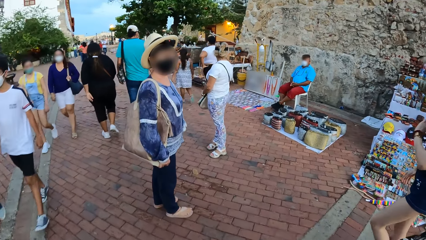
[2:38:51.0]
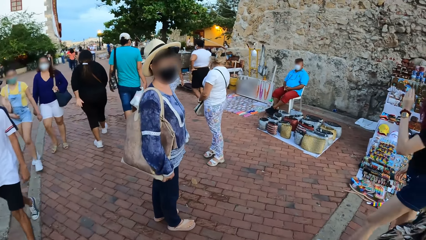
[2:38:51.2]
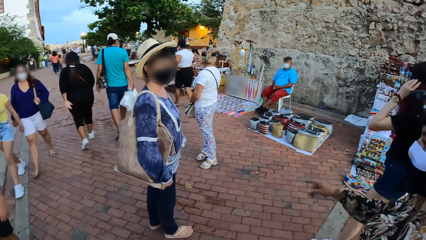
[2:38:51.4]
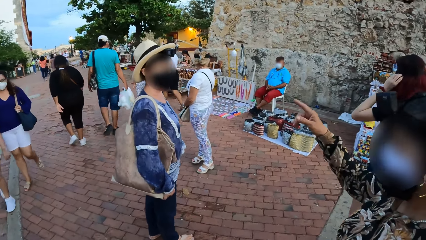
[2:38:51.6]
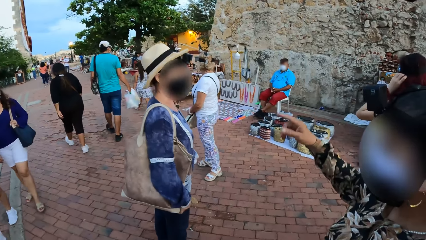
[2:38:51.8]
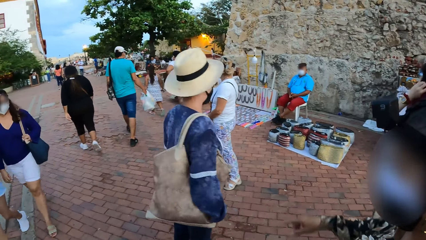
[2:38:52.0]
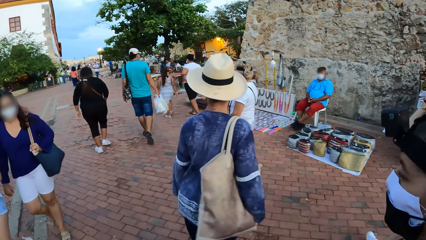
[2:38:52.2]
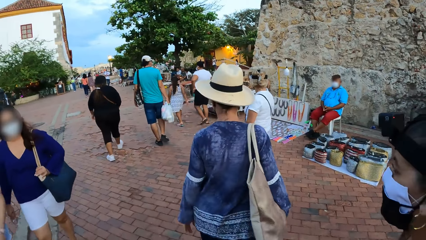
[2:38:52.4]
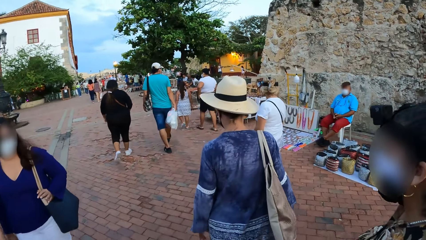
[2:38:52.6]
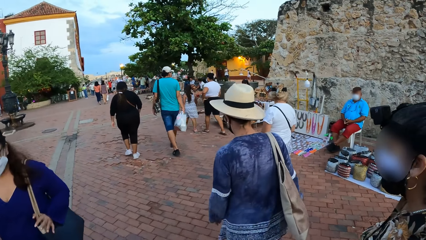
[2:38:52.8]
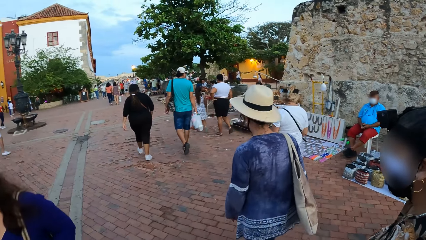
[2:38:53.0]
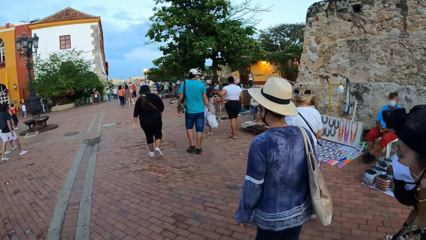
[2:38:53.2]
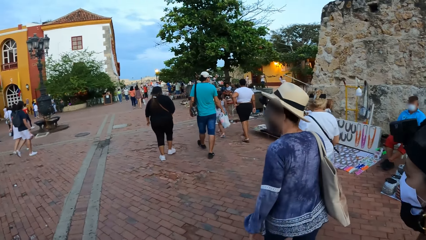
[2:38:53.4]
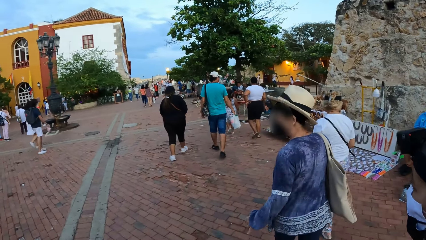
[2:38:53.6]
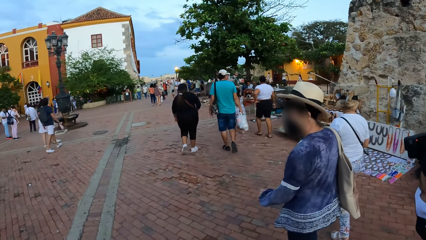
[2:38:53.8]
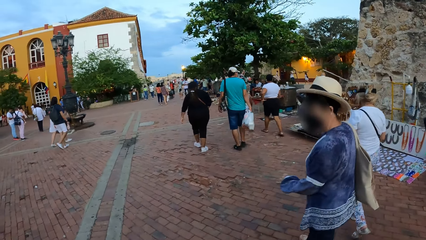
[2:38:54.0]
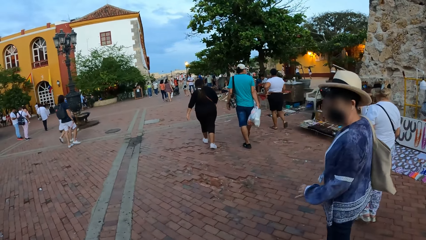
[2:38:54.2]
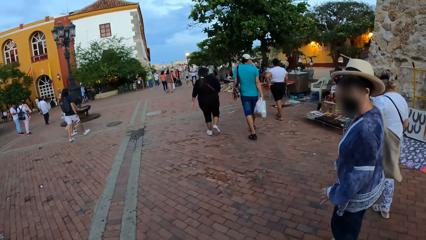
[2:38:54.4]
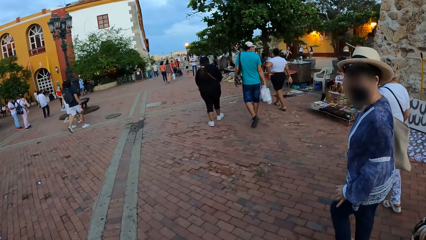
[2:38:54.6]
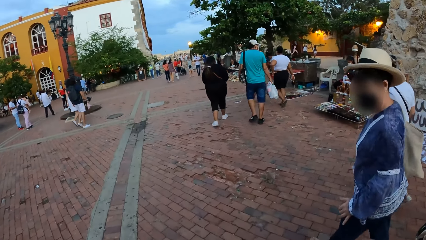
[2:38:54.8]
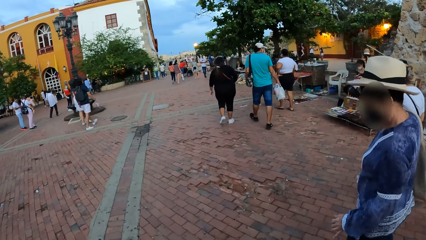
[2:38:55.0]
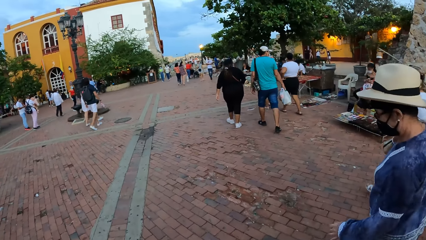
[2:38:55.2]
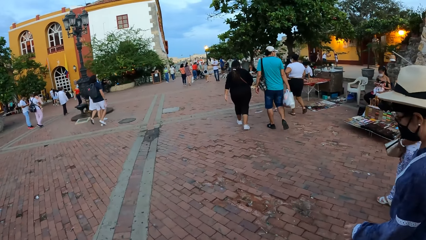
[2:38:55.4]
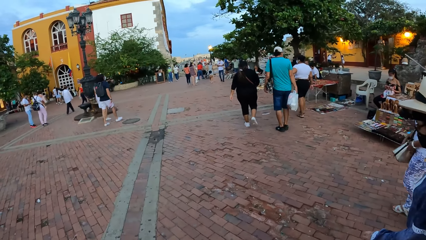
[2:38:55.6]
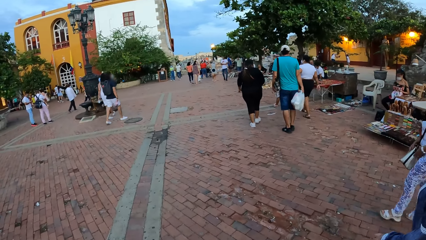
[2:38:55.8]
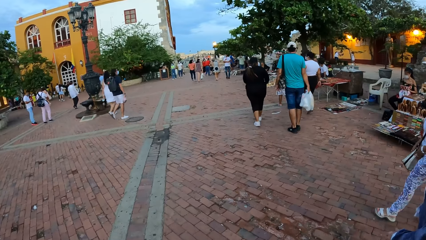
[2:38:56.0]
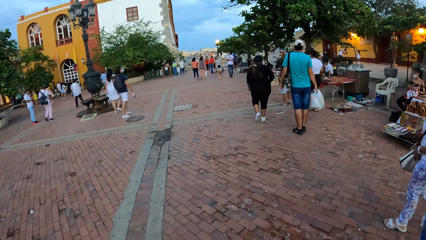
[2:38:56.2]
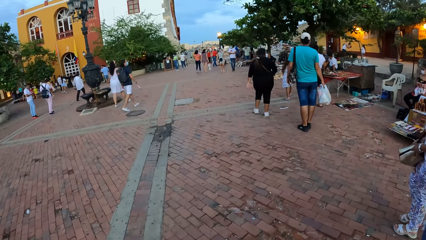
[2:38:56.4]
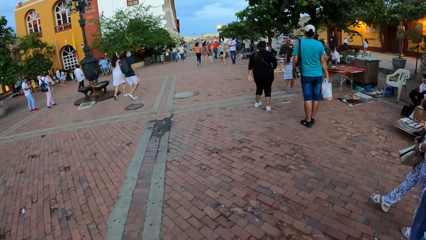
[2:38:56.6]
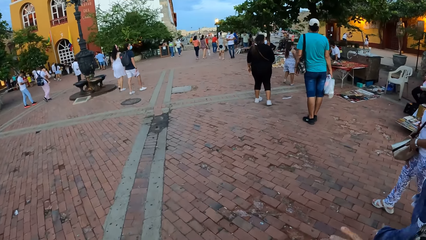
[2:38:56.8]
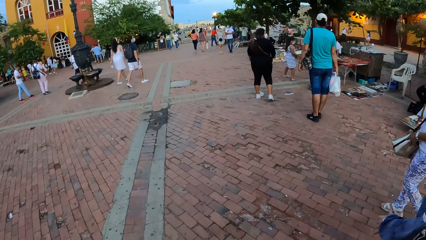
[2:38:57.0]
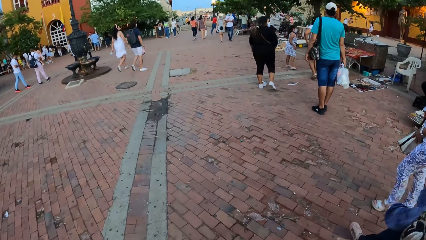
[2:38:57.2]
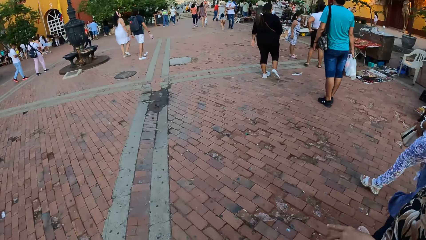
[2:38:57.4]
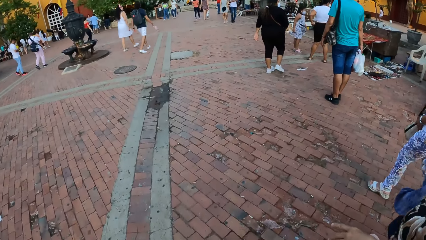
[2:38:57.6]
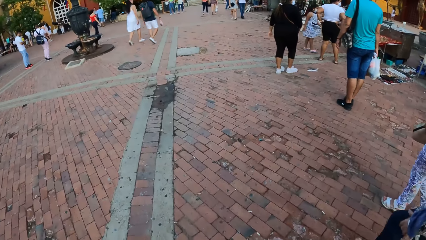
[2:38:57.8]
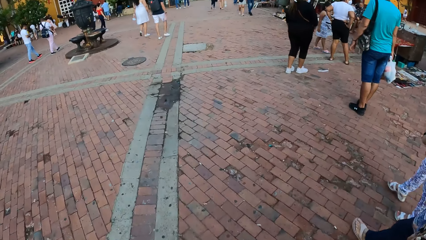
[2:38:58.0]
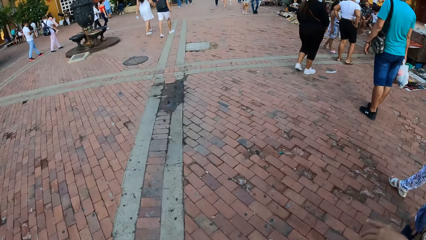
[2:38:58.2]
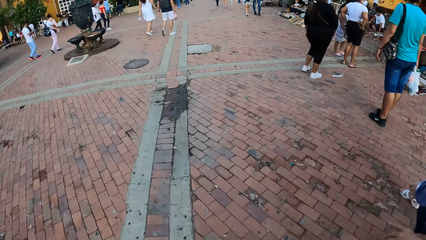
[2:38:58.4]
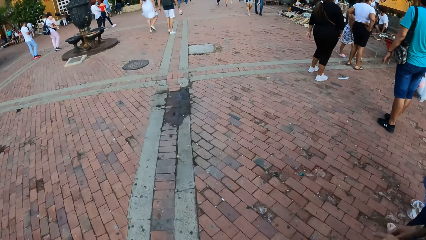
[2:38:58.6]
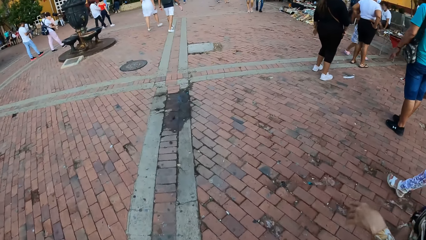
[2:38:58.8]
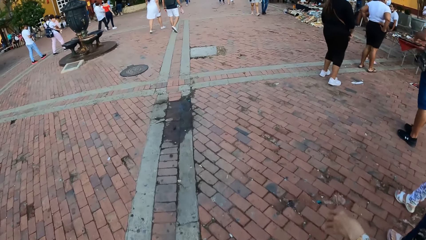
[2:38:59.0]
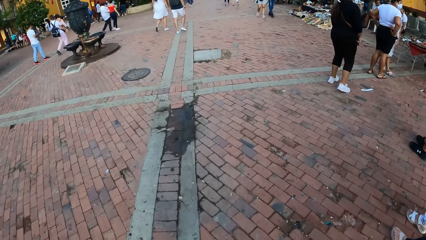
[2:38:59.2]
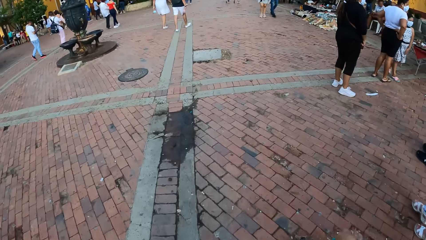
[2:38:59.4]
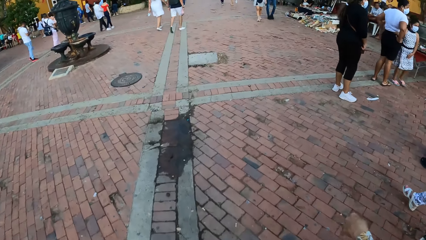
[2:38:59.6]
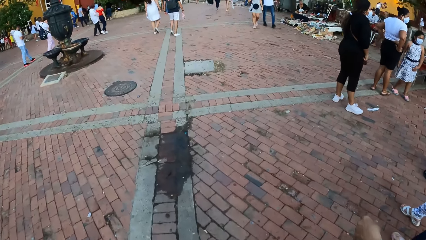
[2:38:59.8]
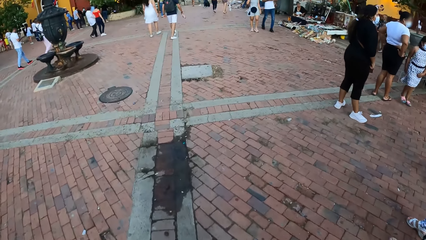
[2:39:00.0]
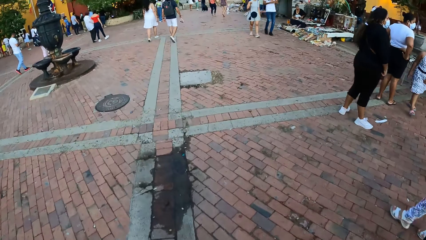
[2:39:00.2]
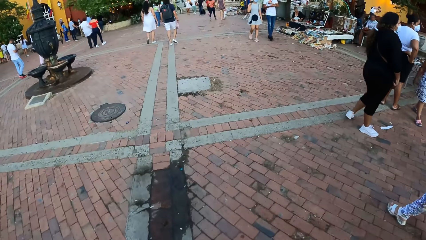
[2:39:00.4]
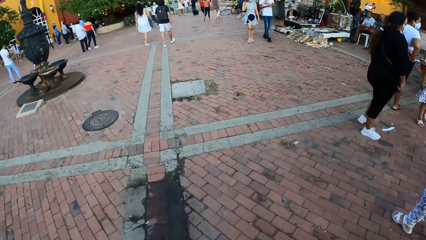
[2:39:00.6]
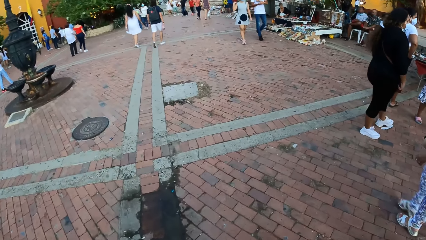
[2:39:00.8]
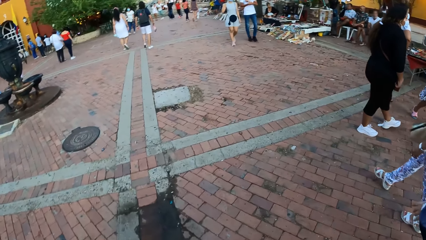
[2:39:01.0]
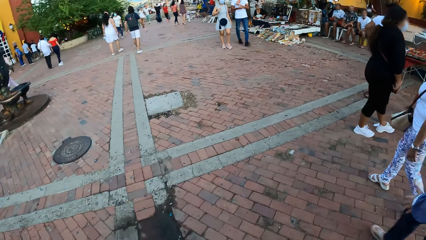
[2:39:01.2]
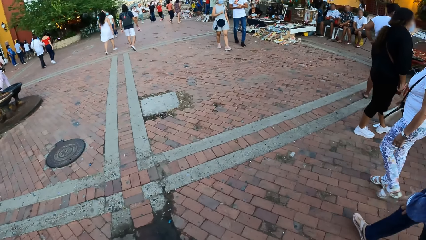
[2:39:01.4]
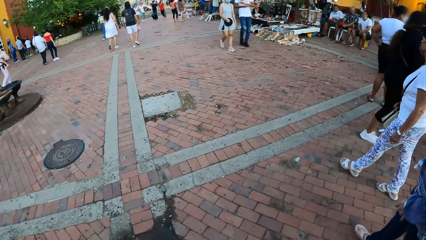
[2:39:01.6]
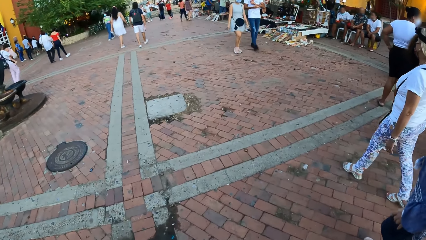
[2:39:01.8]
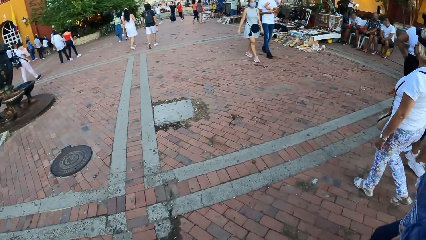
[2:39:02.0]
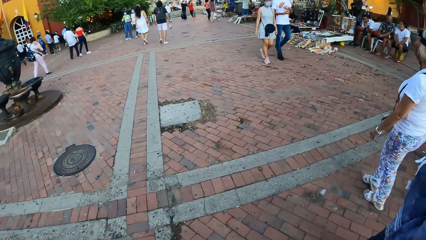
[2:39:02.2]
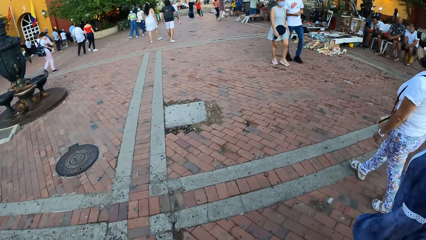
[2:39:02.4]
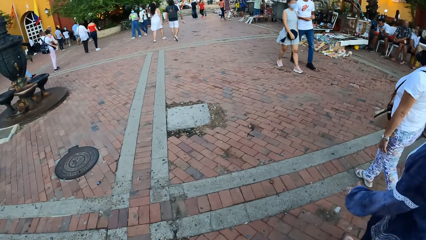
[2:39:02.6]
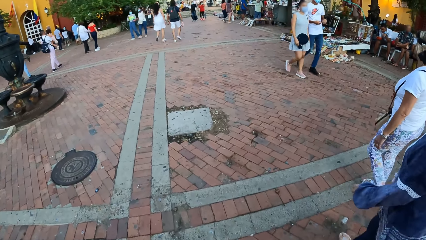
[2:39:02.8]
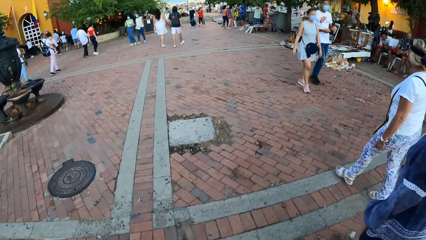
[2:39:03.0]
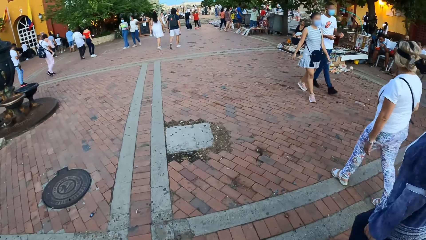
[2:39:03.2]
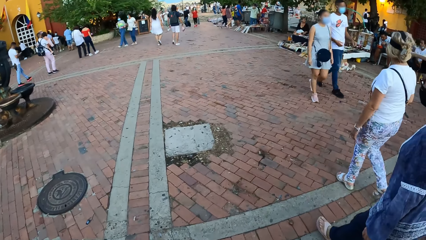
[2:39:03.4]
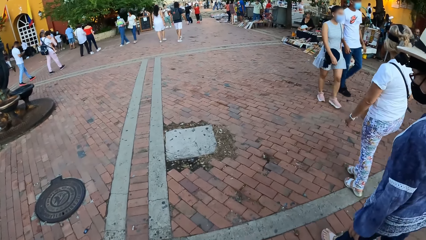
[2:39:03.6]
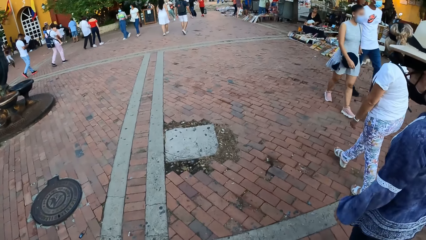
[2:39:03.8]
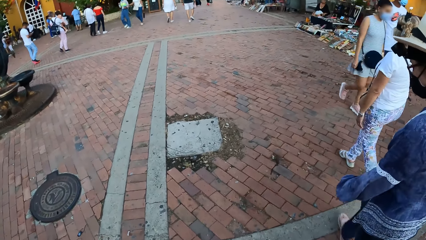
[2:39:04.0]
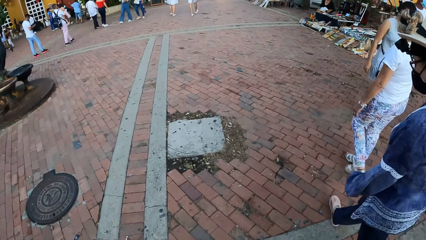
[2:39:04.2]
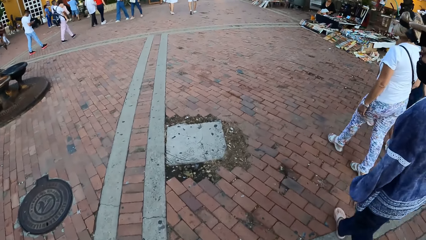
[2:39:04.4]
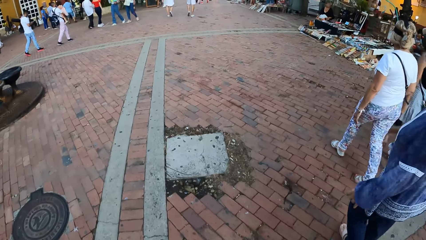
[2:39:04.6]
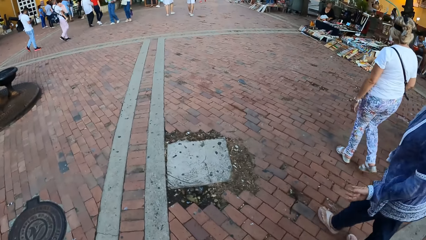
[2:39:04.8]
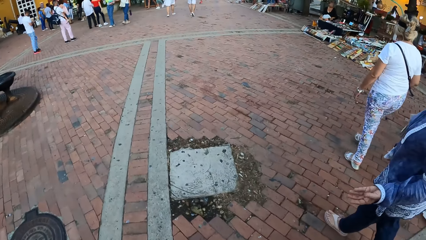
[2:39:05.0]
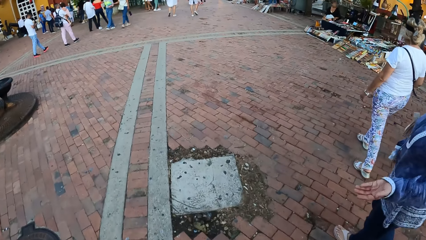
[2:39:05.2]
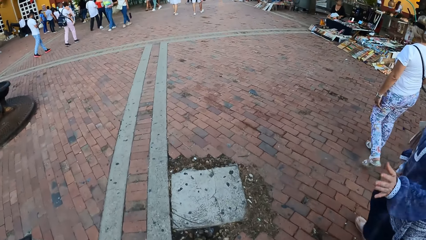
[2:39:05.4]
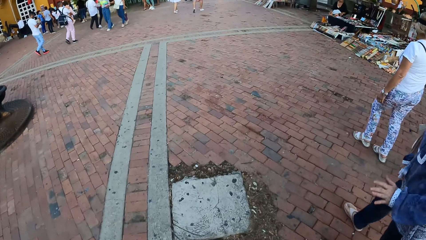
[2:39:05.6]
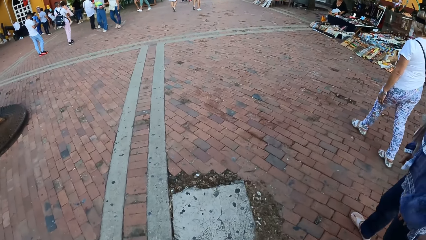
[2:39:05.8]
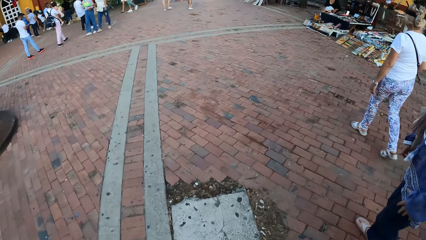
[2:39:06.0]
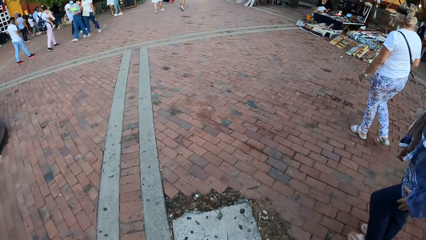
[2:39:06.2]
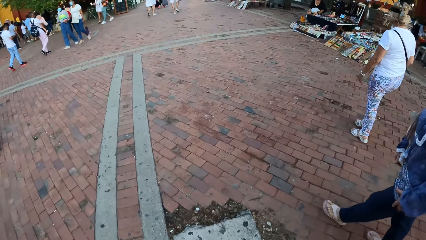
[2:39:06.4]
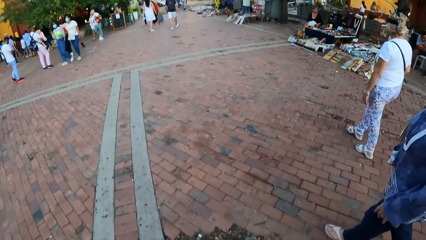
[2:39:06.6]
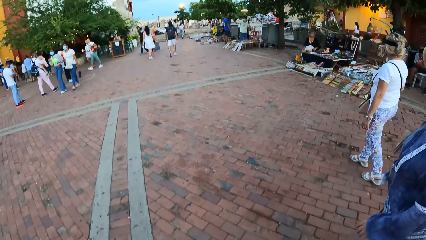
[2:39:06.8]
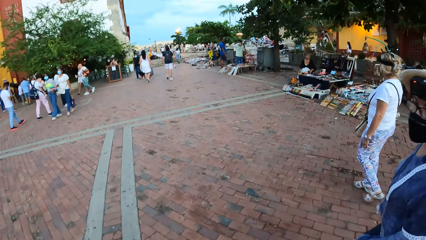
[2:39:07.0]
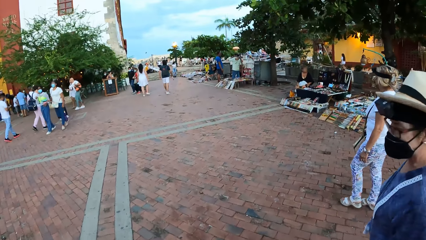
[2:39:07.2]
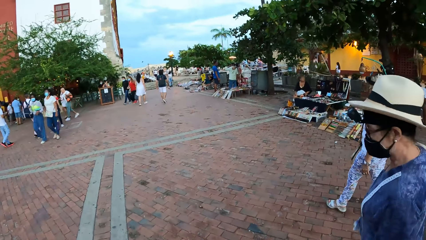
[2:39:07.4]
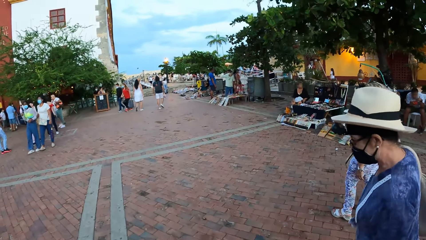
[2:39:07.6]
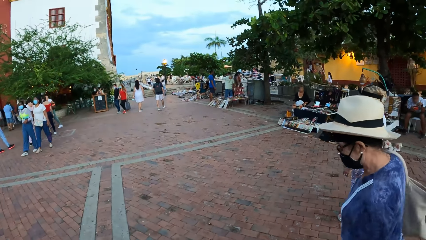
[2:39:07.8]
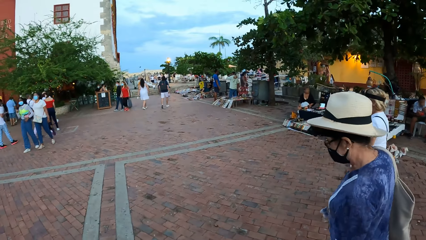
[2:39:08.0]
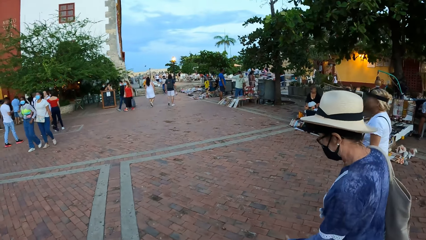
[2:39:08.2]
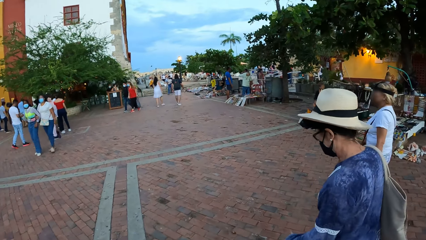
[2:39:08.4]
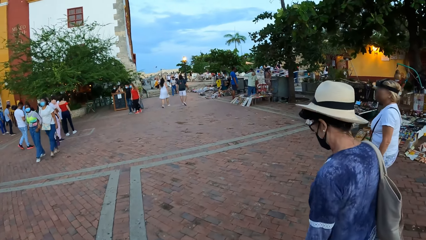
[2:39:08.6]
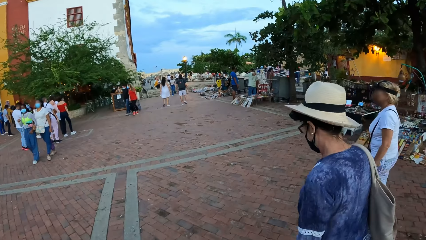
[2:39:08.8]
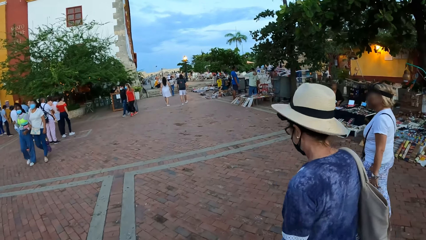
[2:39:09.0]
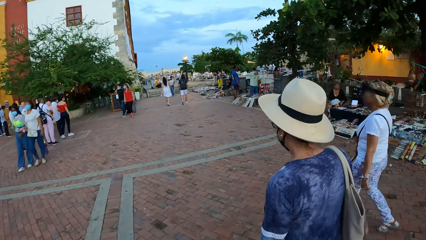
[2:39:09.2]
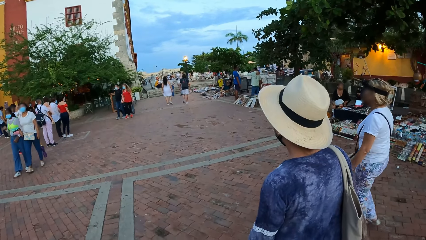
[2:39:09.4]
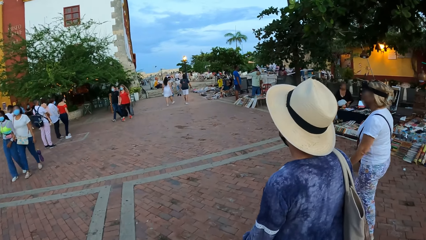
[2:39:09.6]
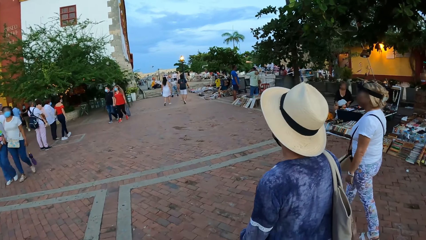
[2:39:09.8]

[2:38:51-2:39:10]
A woman converses with another woman. The first woman points her right hand forward. The camera wearer walks past a man. They walk past a girl, a woman and another woman. The second woman and another woman walk ahead of the camera wearer. The second woman converses with the camera wearer.
